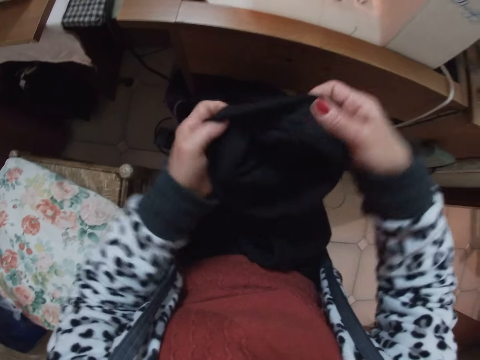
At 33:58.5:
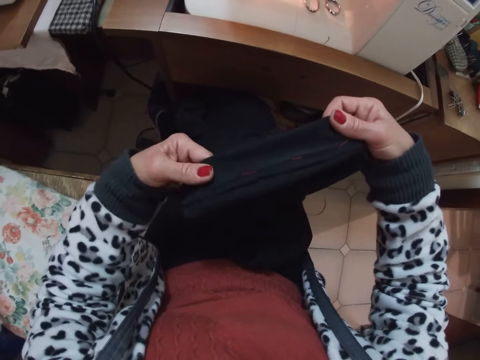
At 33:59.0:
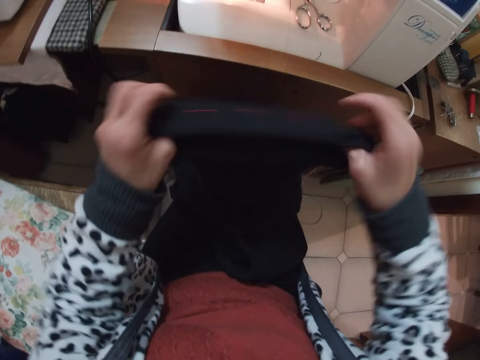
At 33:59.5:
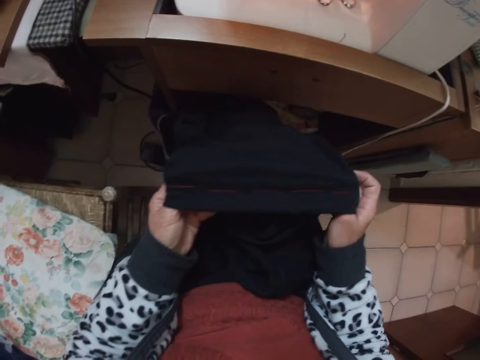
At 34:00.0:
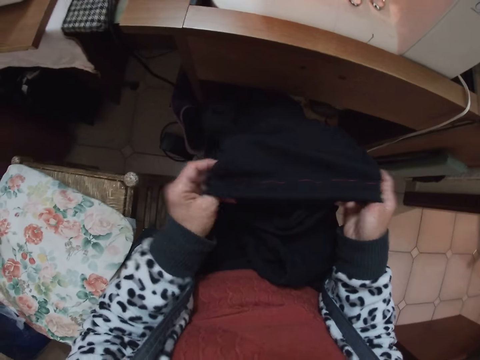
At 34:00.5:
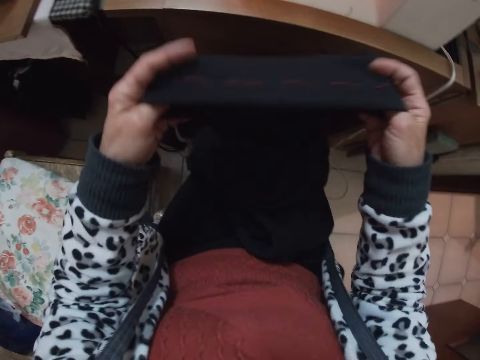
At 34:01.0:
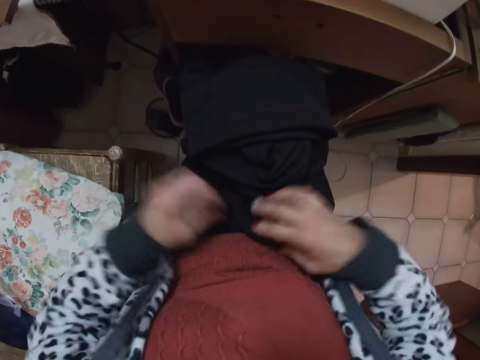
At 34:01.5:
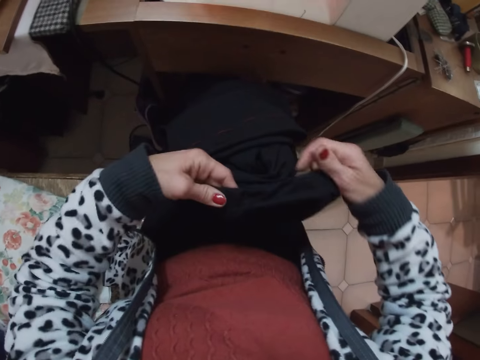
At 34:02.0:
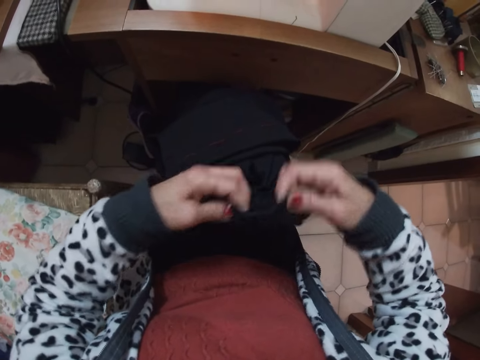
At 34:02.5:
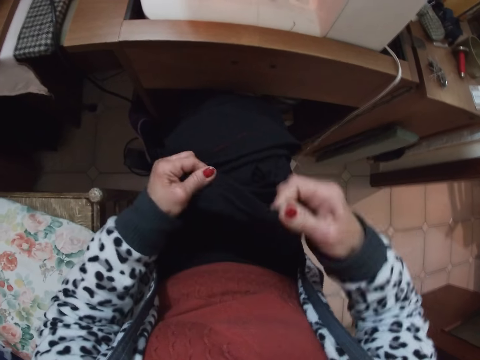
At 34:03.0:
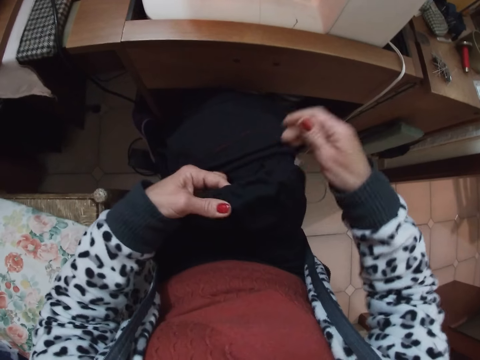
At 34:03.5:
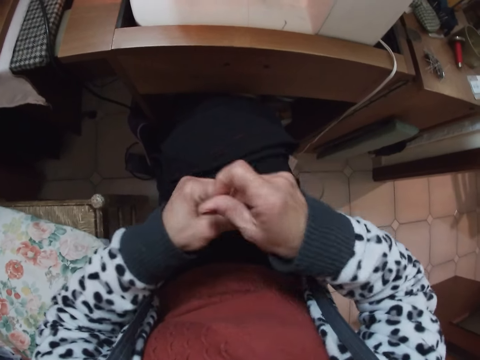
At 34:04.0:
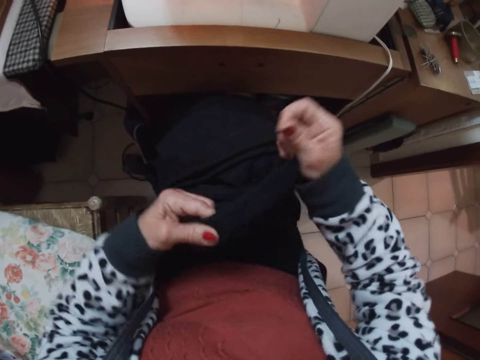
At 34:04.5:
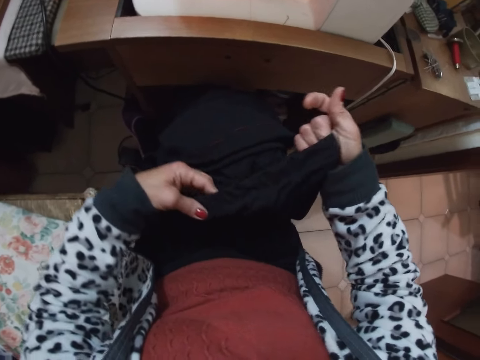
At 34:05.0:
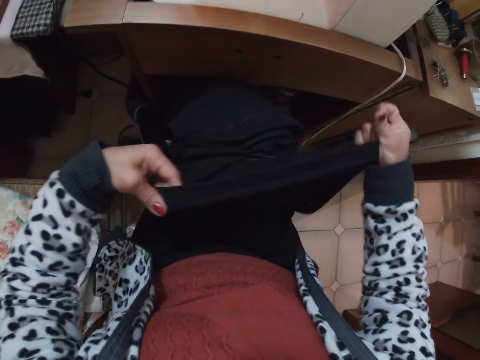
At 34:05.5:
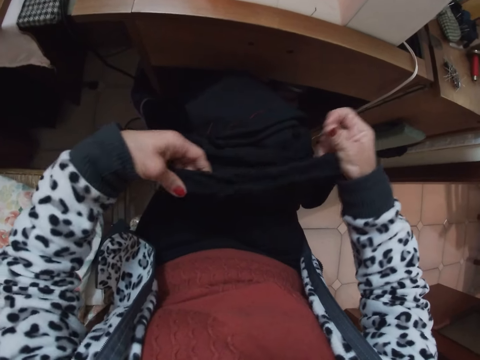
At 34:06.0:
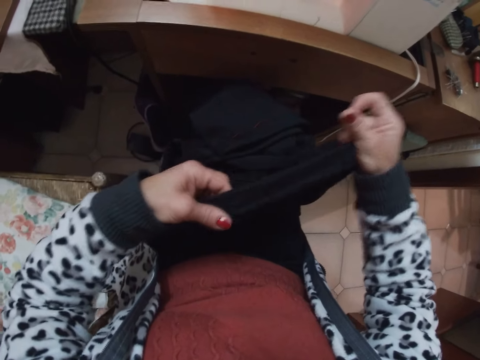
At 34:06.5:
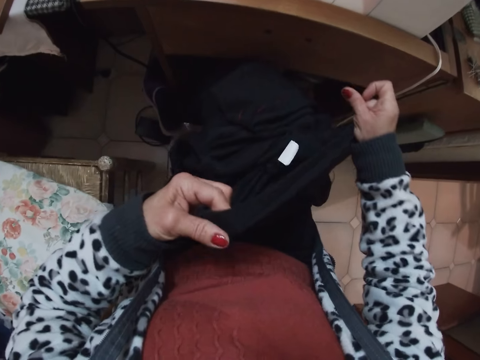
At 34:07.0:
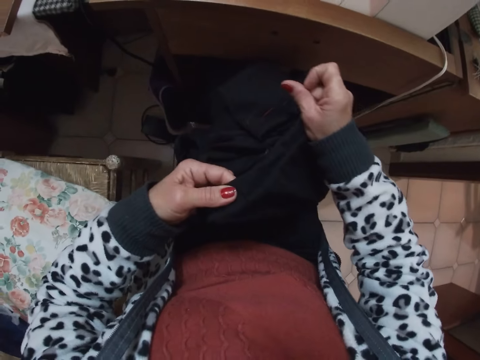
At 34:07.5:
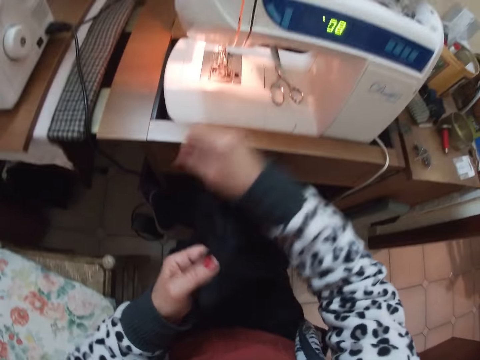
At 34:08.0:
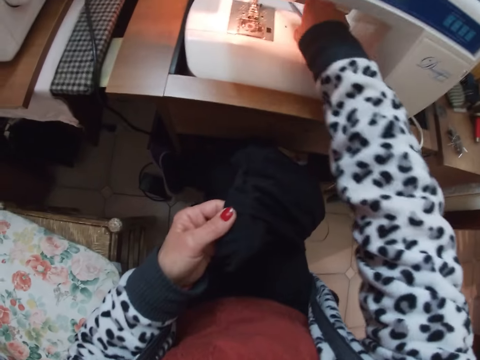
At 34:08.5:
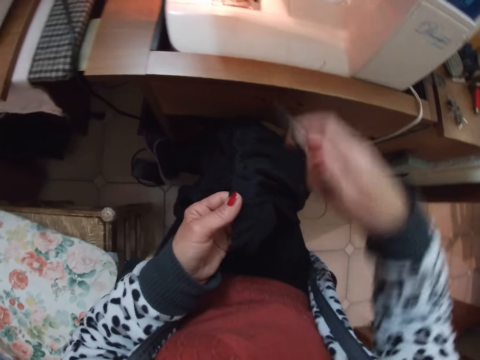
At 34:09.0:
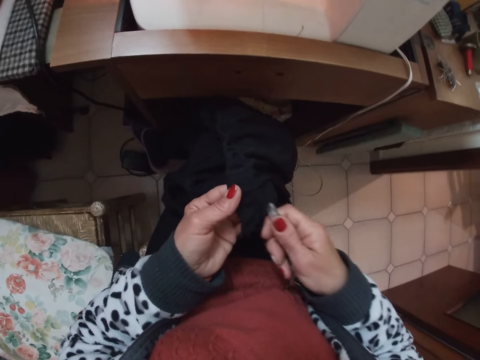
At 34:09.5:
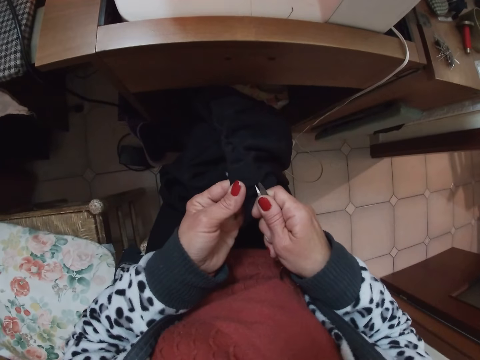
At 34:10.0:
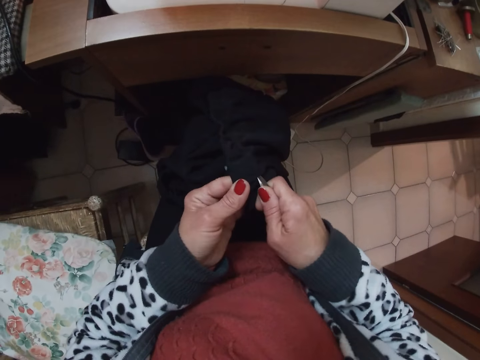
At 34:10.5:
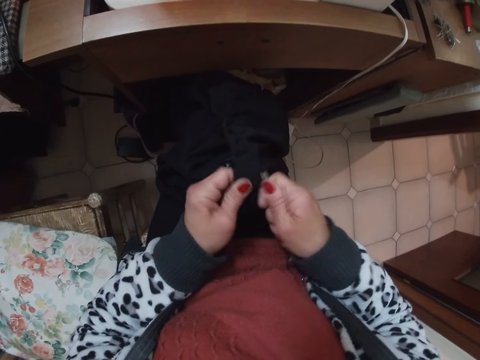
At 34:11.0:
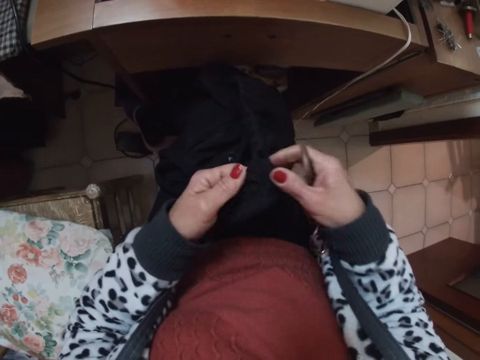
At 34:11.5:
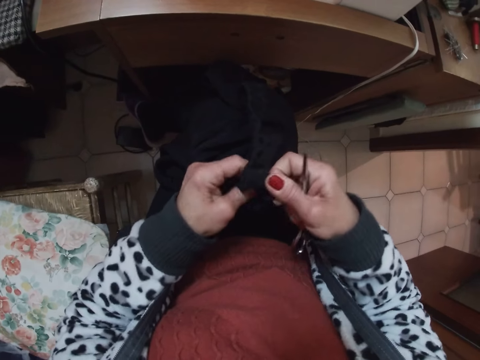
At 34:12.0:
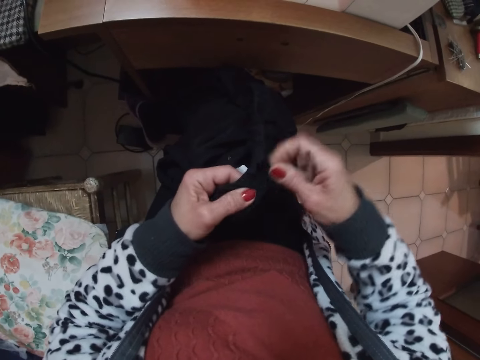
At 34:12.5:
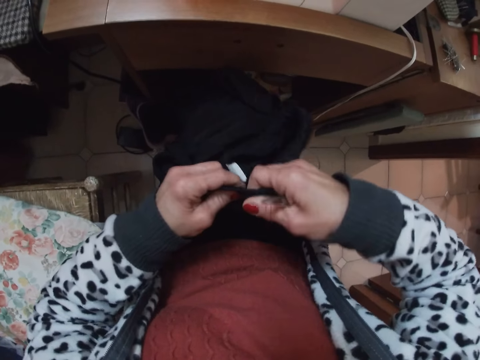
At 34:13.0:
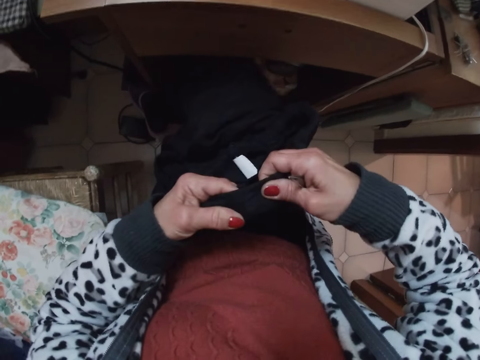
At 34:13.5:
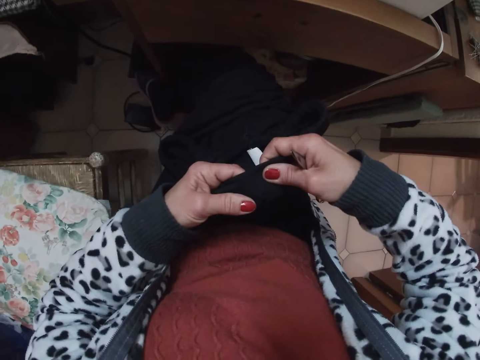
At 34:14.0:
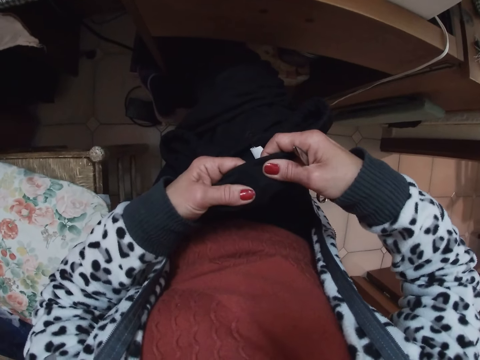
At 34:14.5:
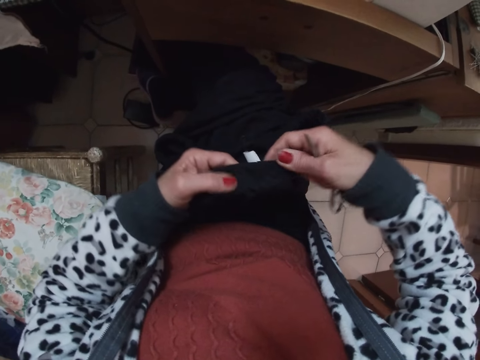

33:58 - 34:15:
The camera wearer looks at the trouser. He drops the cap on his lap. He picks up the trouser. He stretches out the trouser with both hands. He takes the scissors placed on the sewing machine. He loosens the trouser with the scissors. He cuts the thread with the scissors. He stretches out the trouser with both hands.

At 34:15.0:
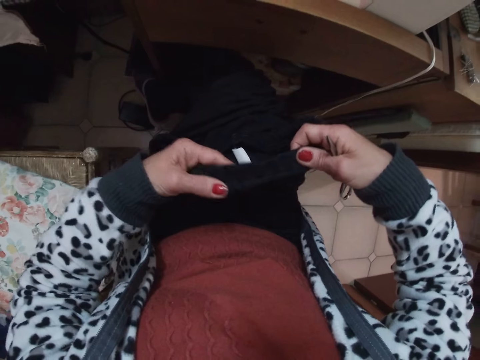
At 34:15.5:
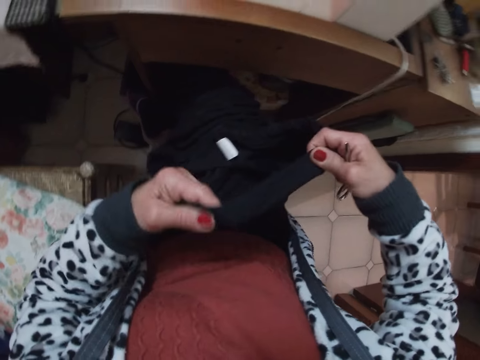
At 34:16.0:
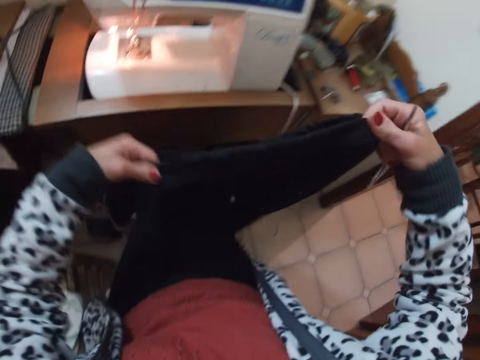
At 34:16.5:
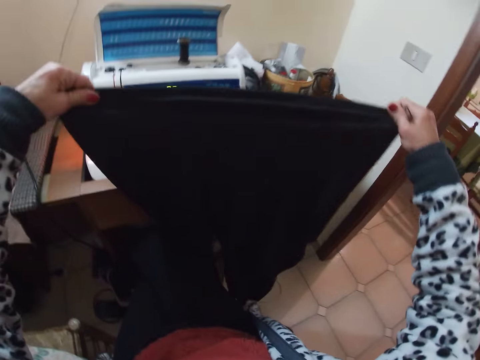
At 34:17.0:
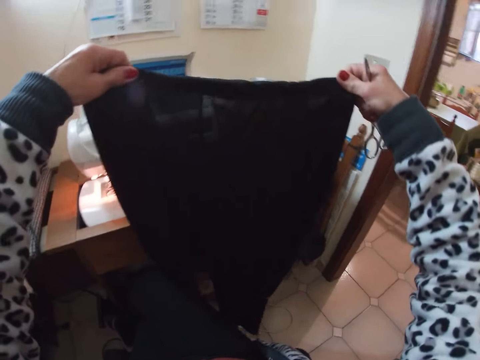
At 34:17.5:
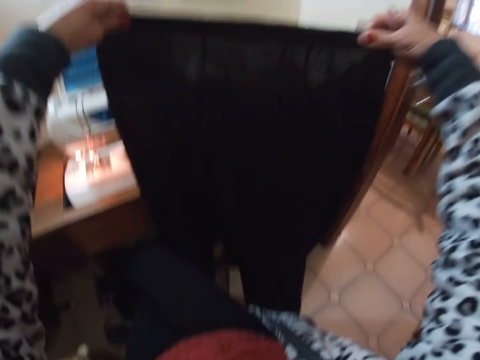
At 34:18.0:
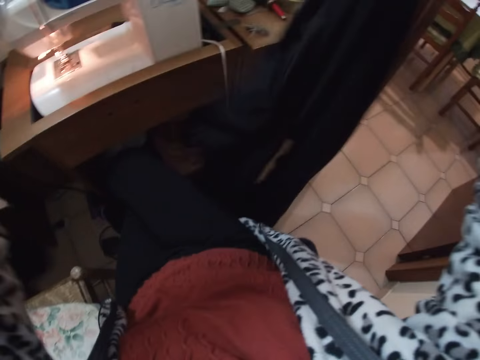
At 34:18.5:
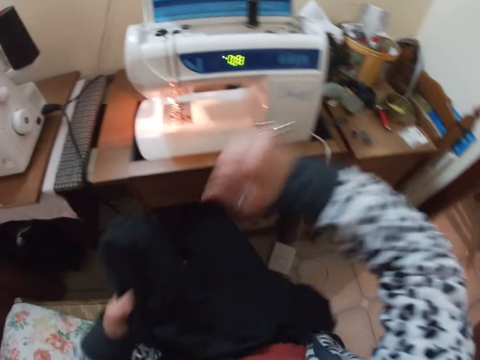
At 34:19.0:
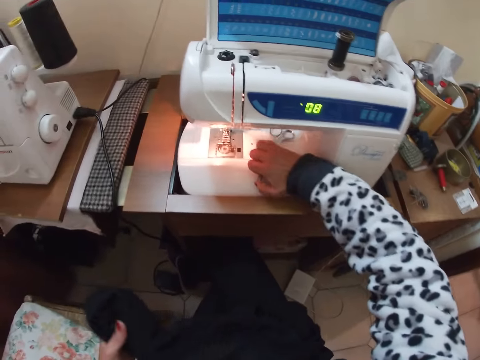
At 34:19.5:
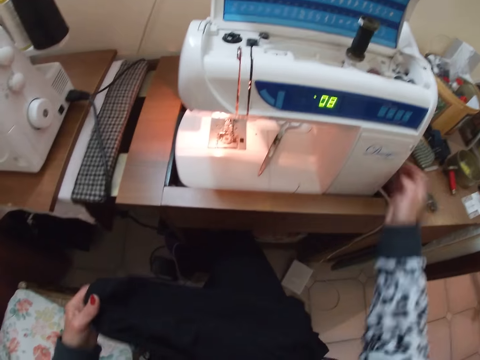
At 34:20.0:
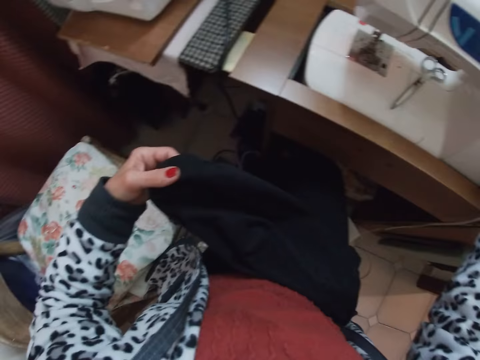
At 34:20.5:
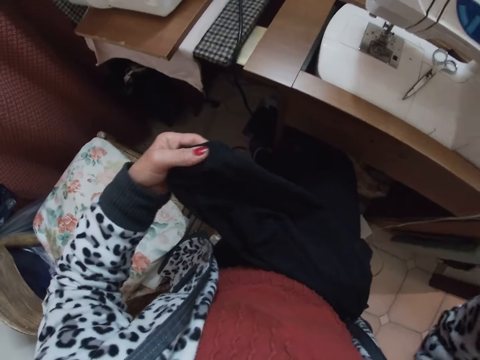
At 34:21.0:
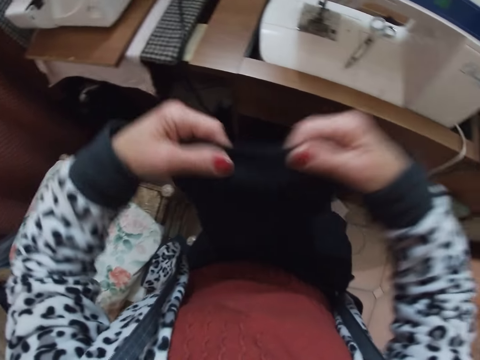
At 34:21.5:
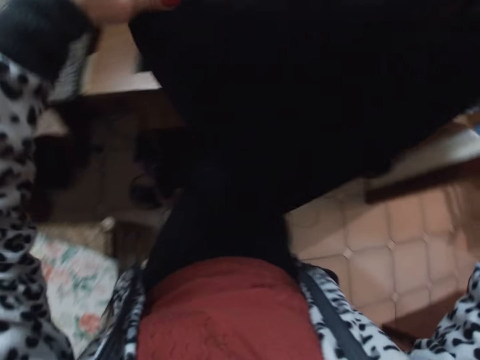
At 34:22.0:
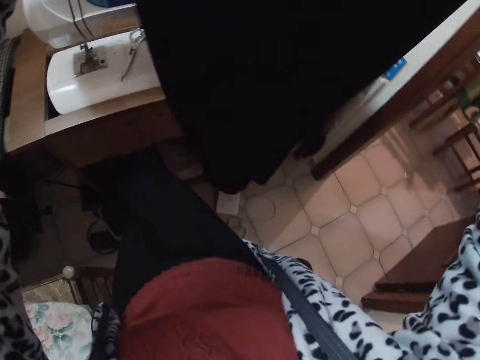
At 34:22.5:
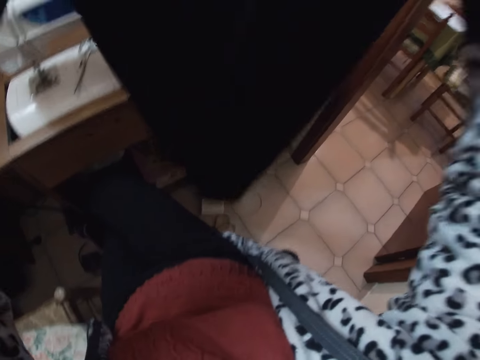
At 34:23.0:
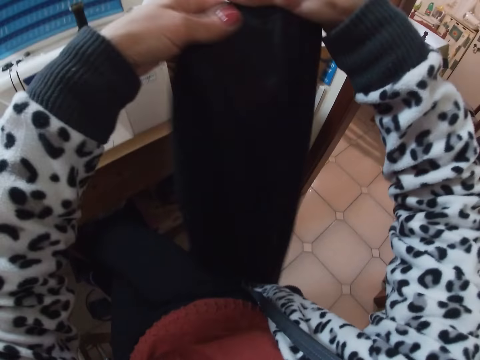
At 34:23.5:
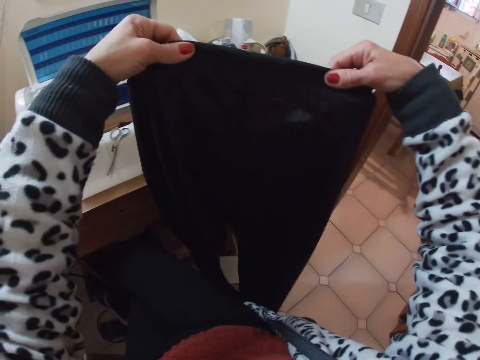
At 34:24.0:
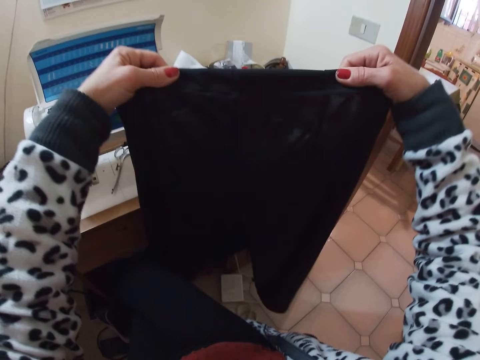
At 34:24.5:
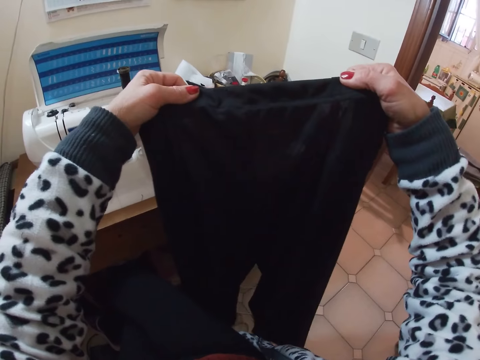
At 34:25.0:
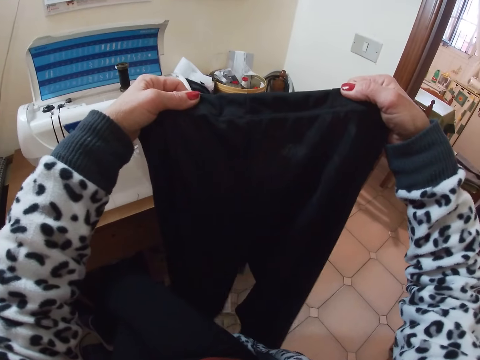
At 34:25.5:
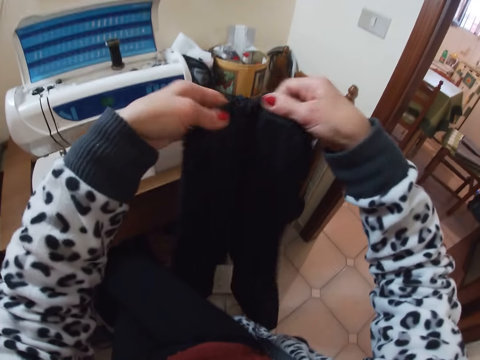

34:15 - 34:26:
The camera wearer spreads the trouser waistline. They drop the scissors on the sewing machine. They switch off the sewing machine. They look at the trouser. They fold the trouser with both hands. They fold the trouser.
